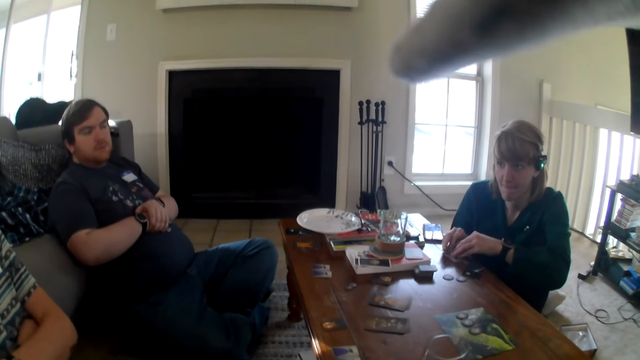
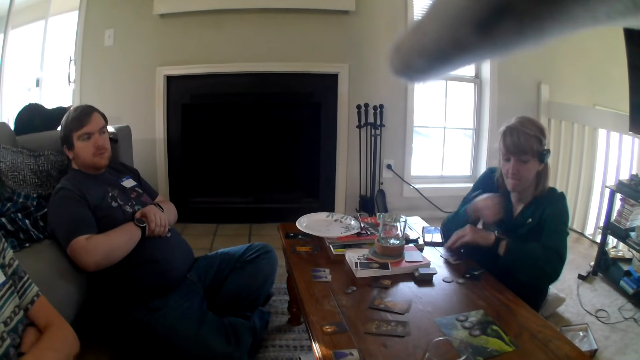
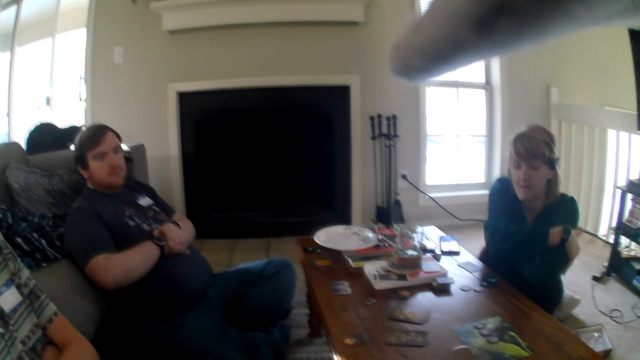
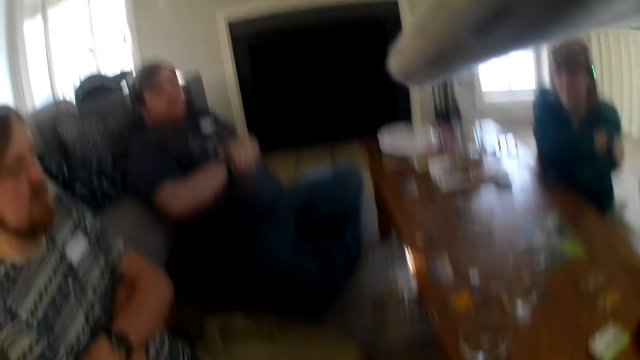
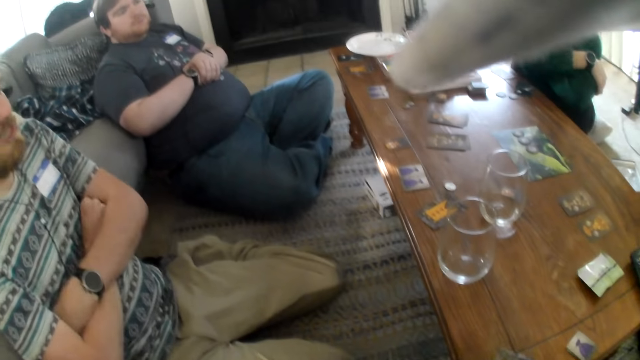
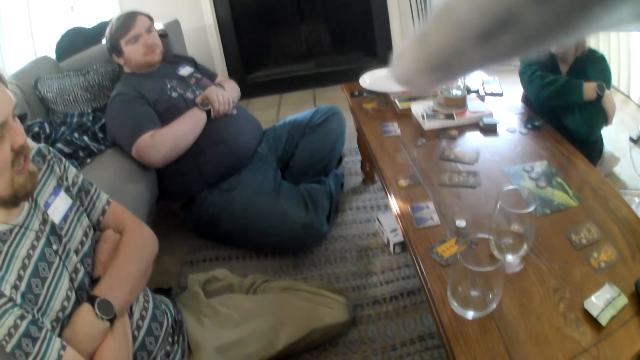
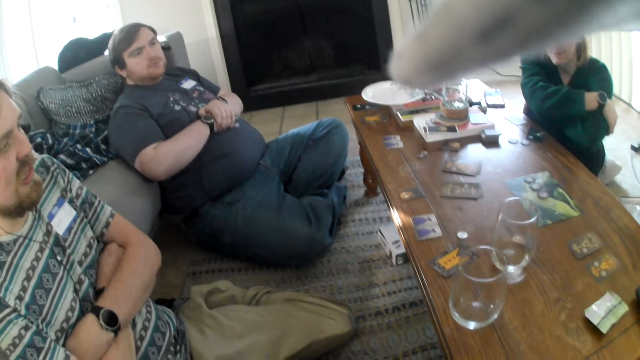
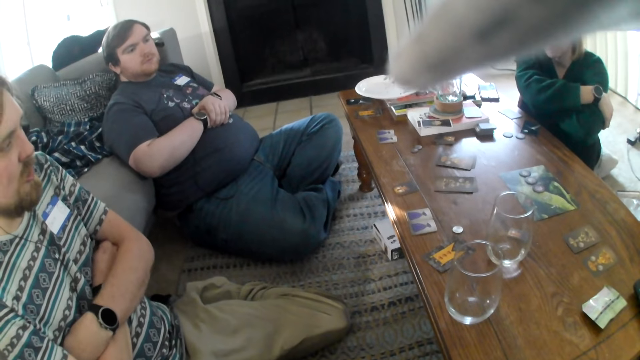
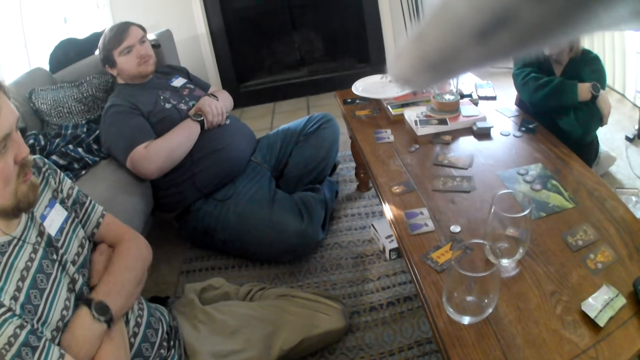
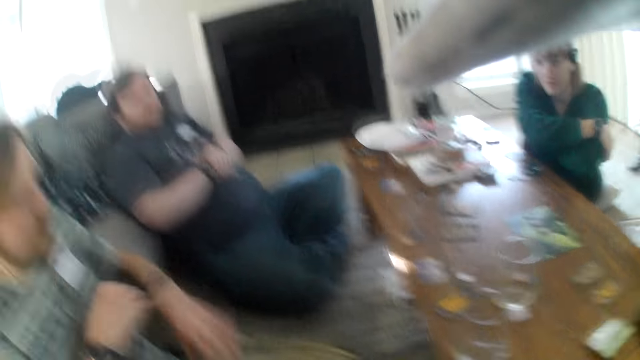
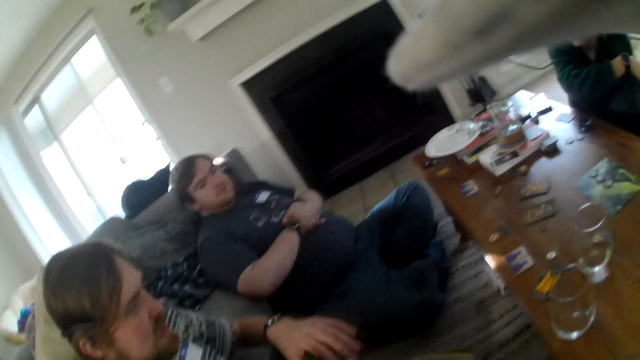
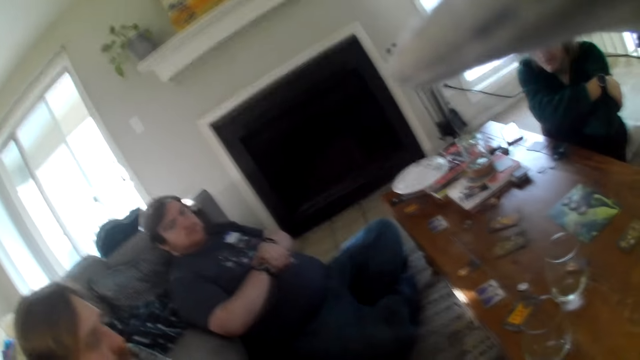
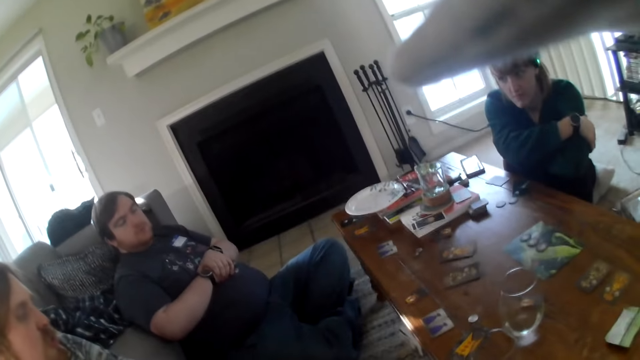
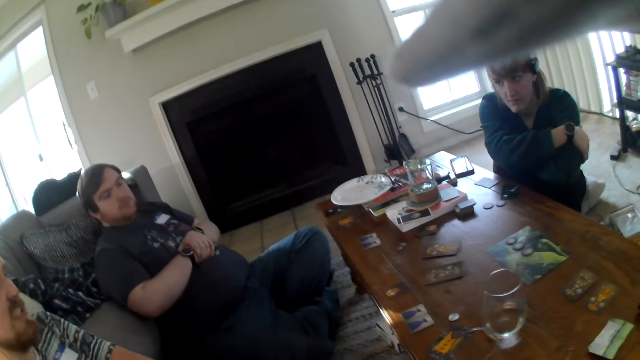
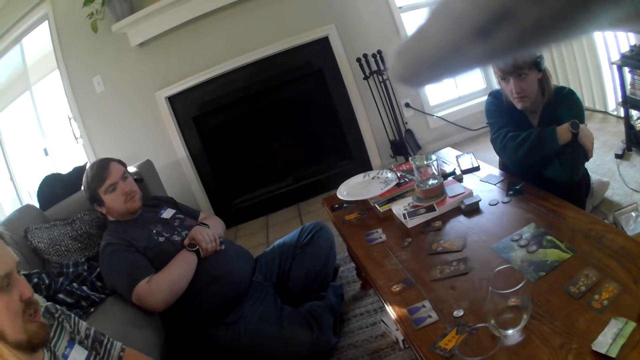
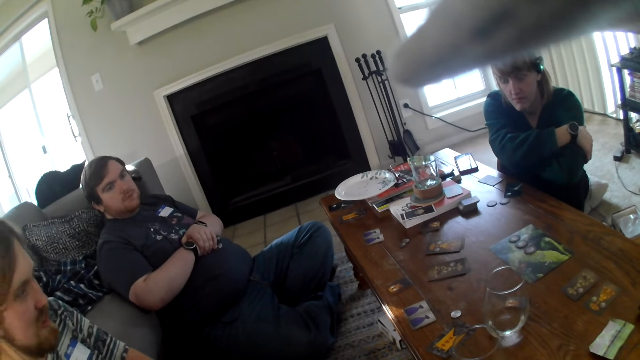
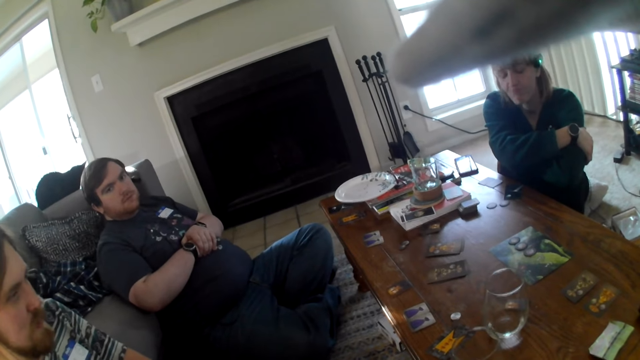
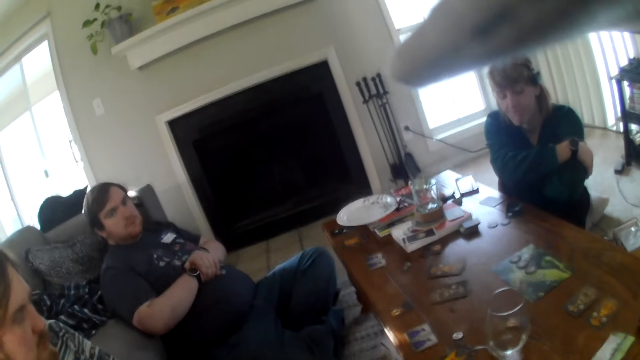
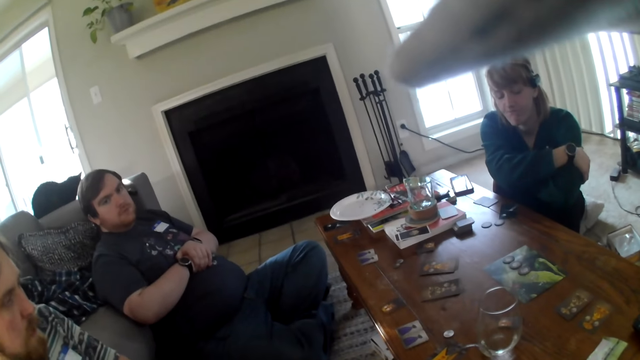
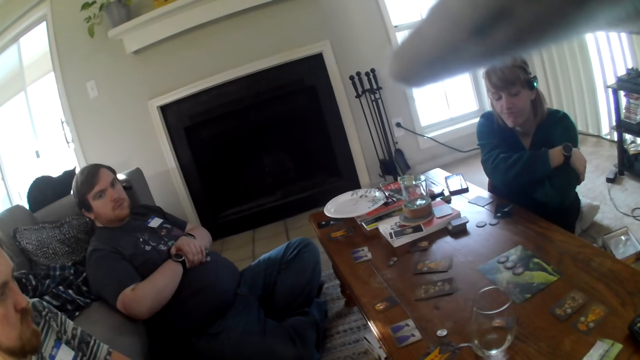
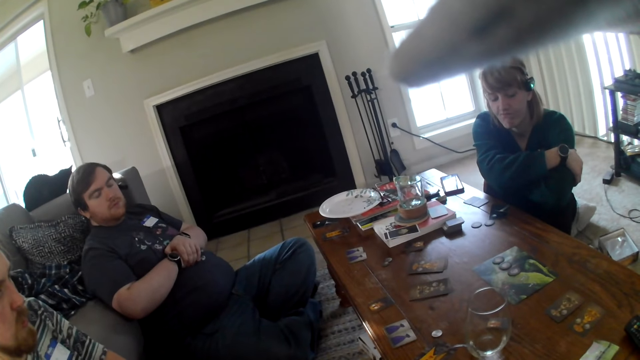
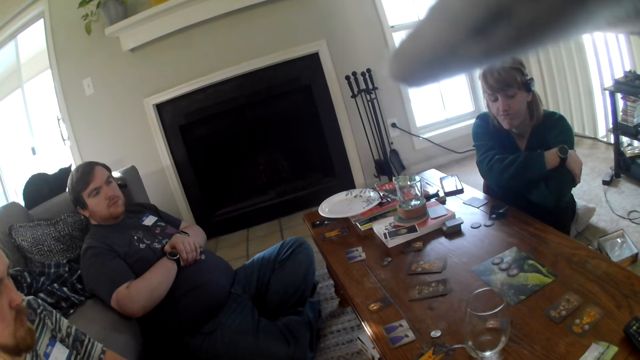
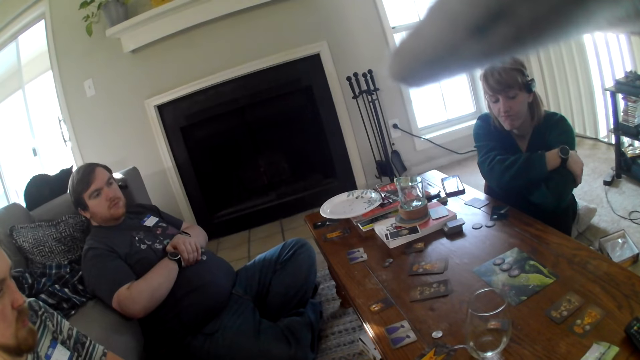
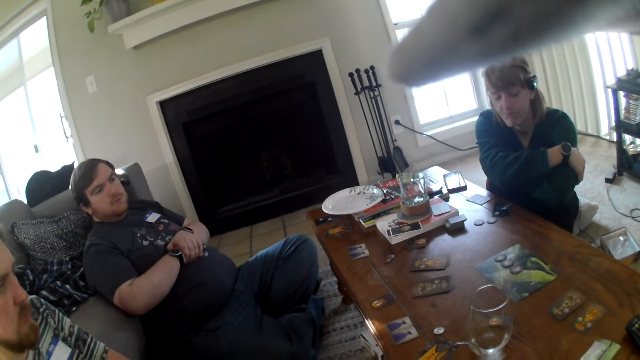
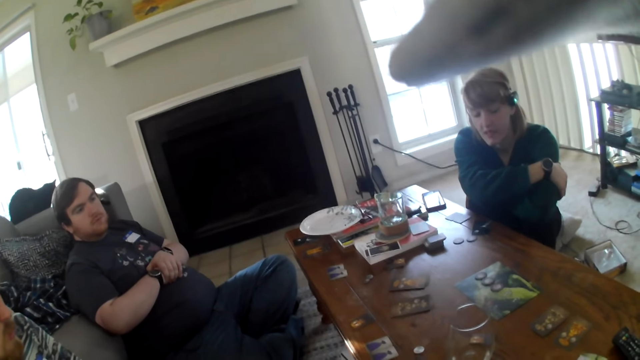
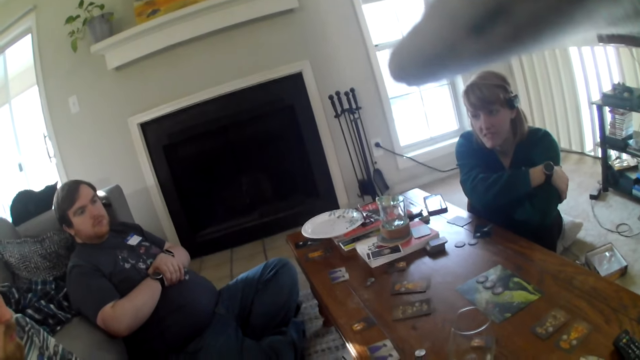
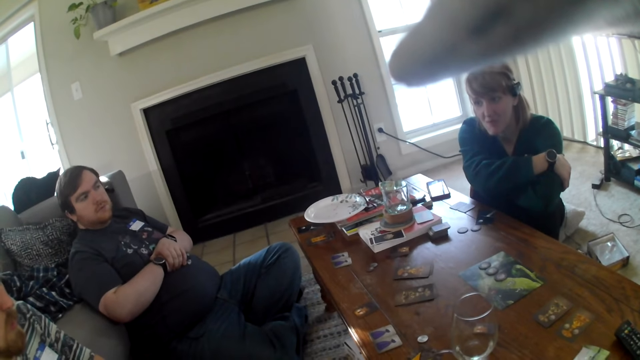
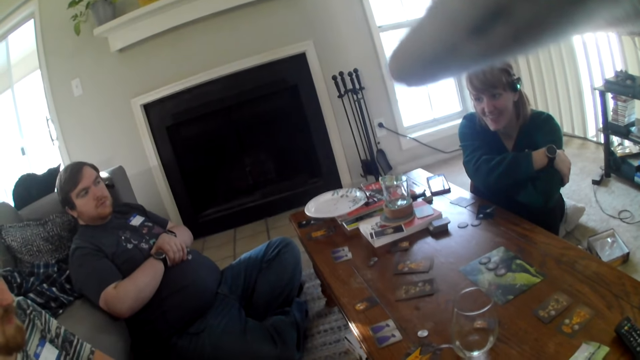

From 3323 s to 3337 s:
A woman touches the cards on the table. She places her hands together. The camera wearer looks round the table. A man gestures at the camera wearer. The woman nods her head. The camera wearer looks at another man.

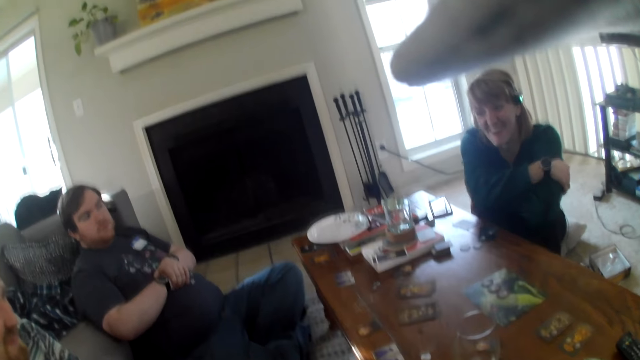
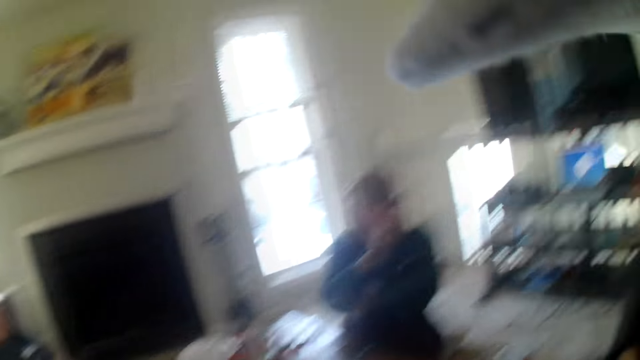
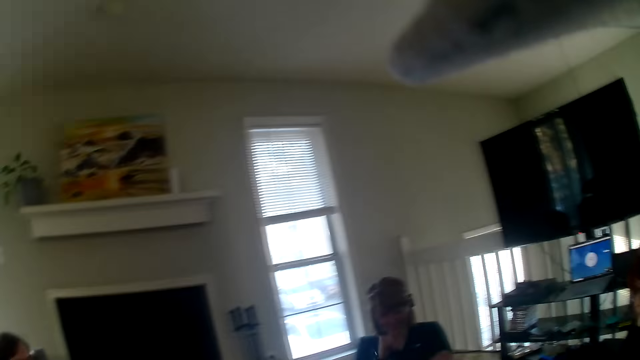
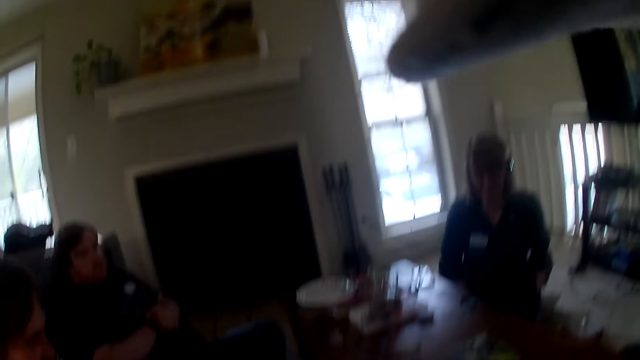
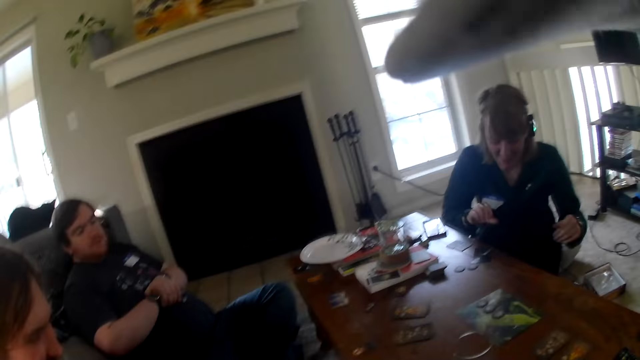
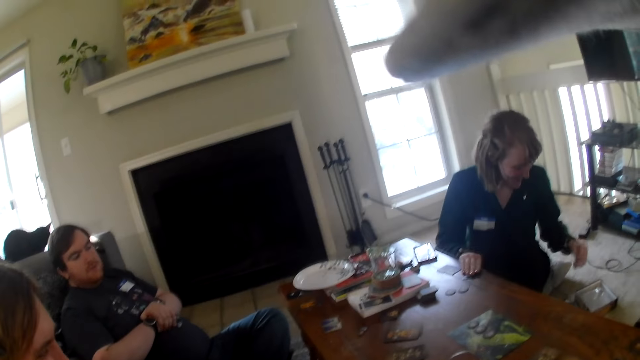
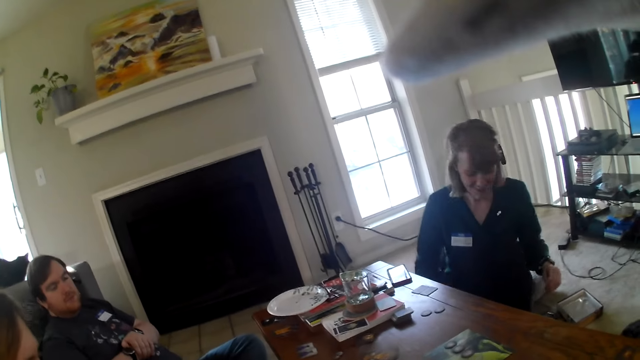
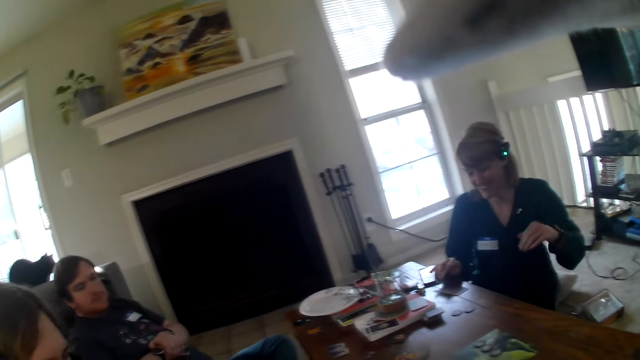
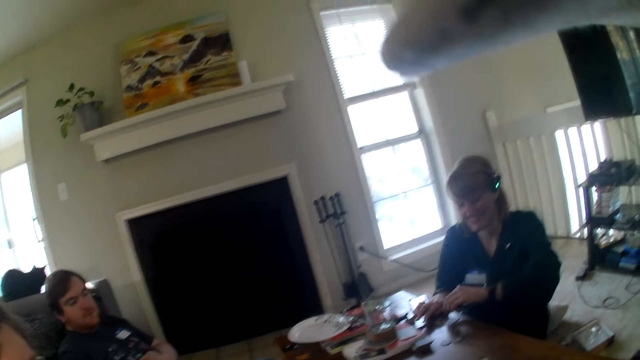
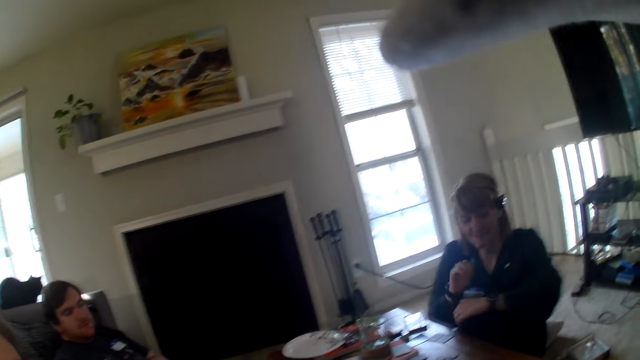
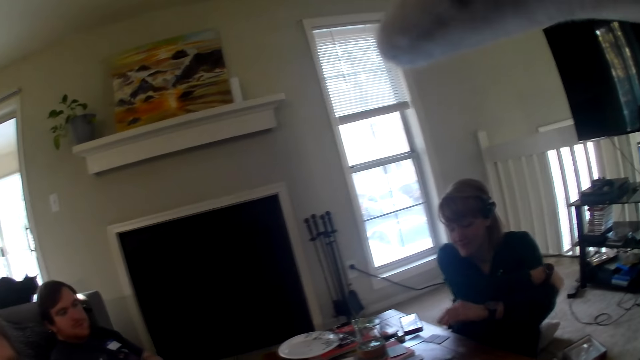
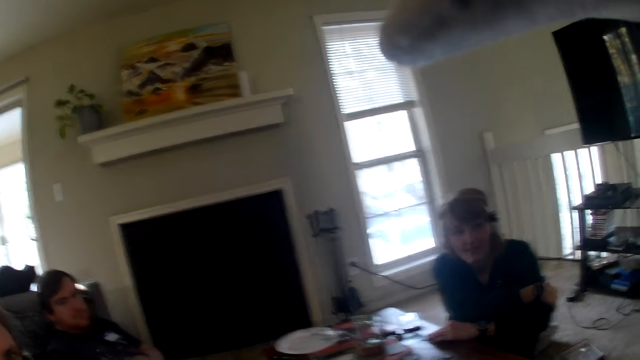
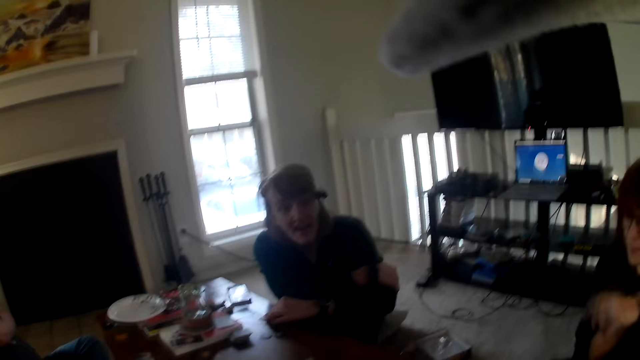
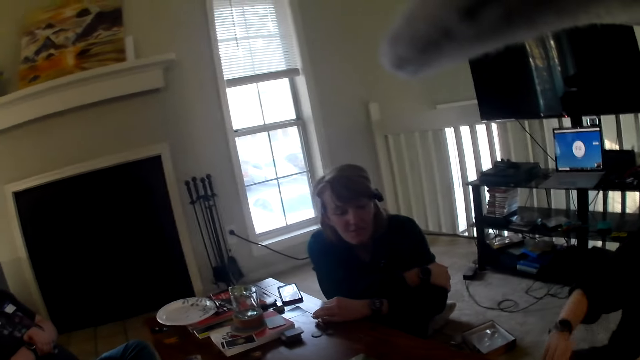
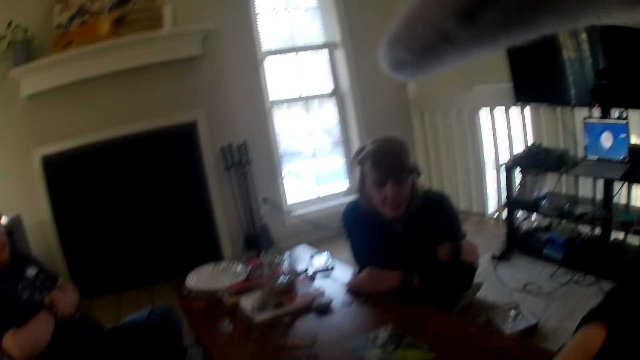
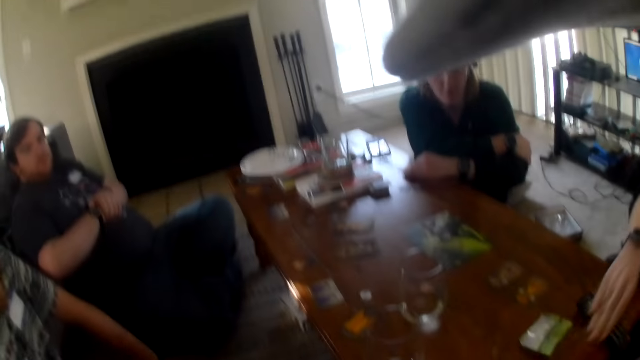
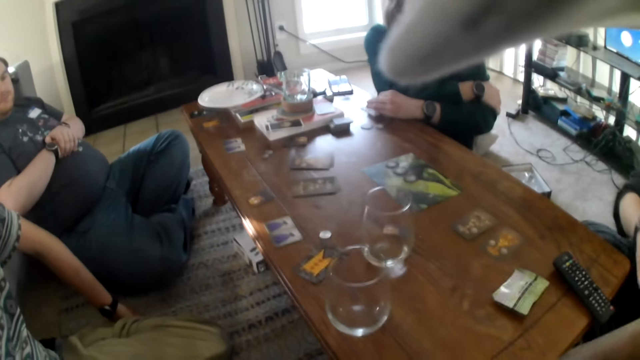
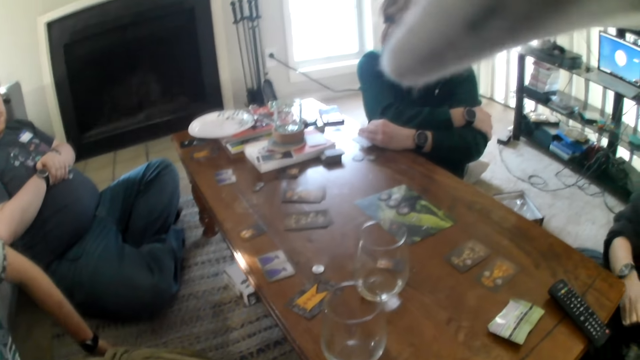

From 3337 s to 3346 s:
A woman picks a card from the table. She places the card on the table. She folds her hands. She leans on the table. Another woman places a card on the table.
